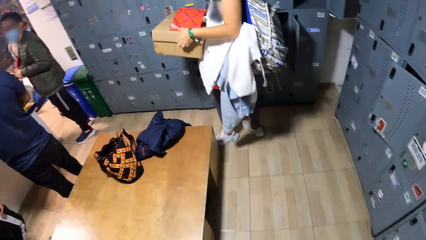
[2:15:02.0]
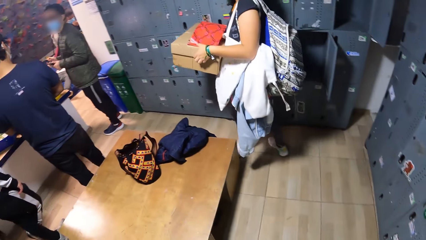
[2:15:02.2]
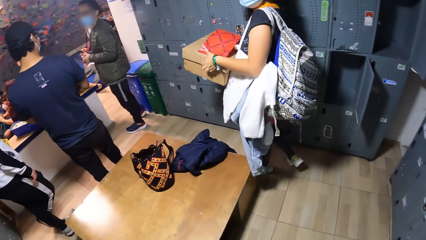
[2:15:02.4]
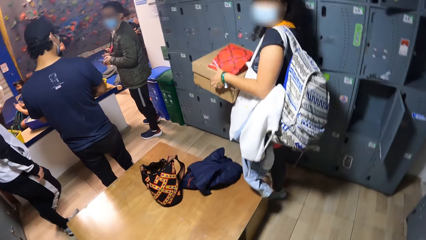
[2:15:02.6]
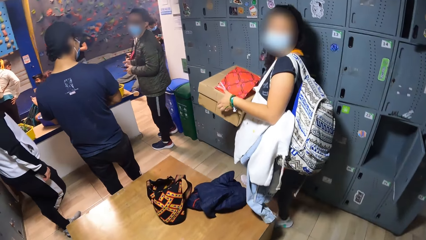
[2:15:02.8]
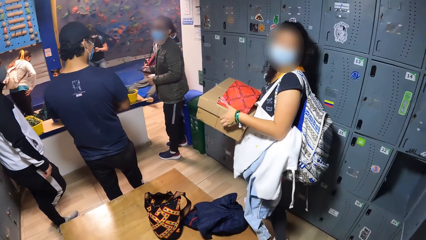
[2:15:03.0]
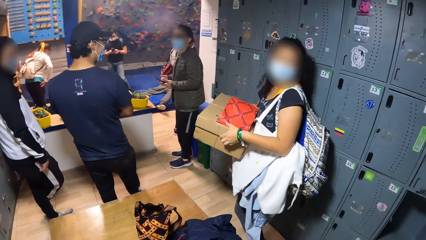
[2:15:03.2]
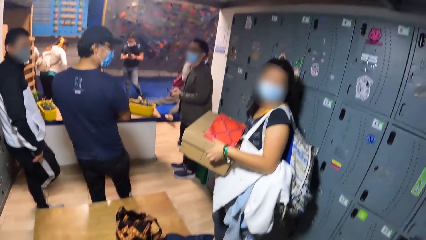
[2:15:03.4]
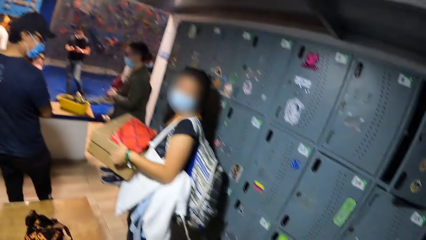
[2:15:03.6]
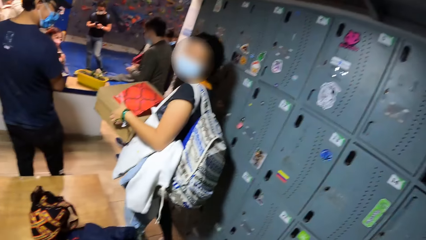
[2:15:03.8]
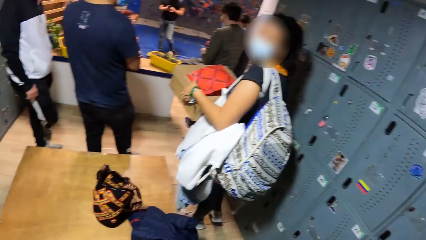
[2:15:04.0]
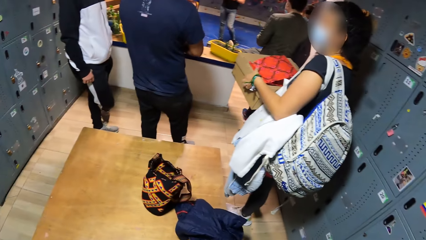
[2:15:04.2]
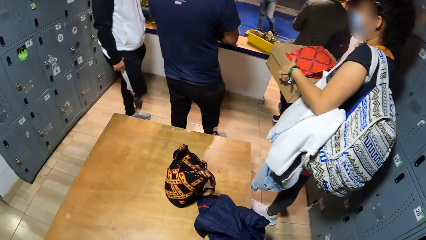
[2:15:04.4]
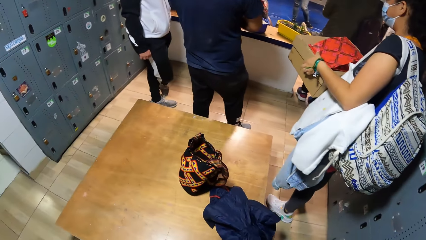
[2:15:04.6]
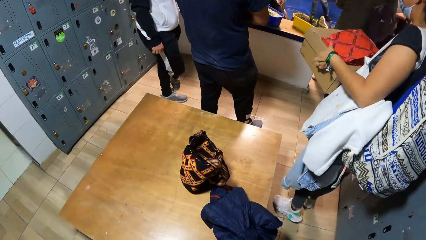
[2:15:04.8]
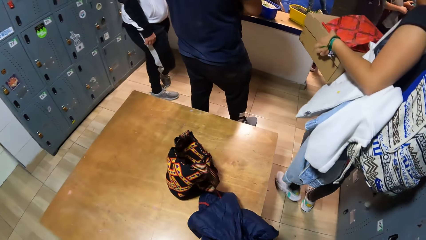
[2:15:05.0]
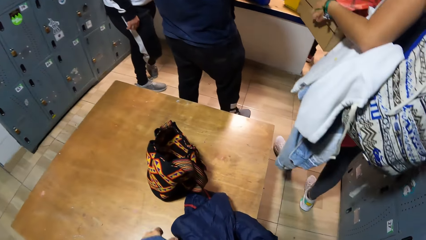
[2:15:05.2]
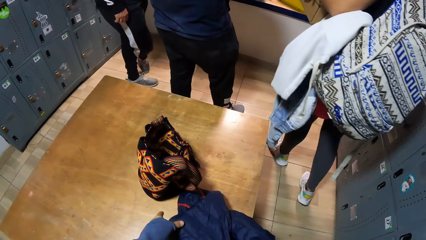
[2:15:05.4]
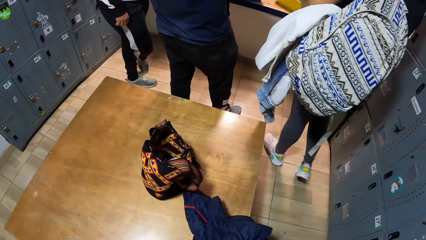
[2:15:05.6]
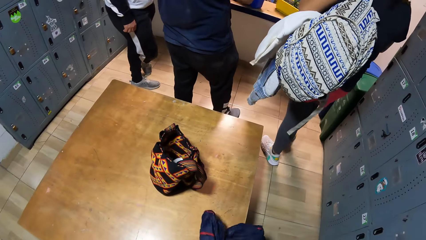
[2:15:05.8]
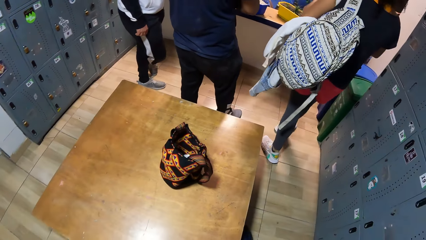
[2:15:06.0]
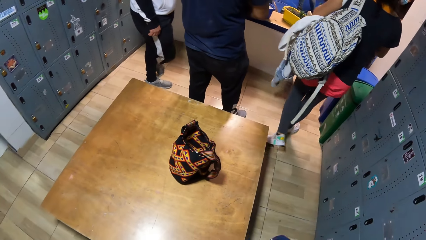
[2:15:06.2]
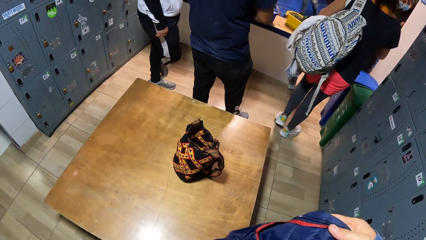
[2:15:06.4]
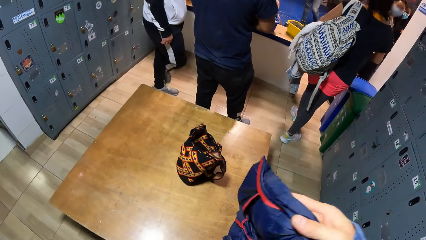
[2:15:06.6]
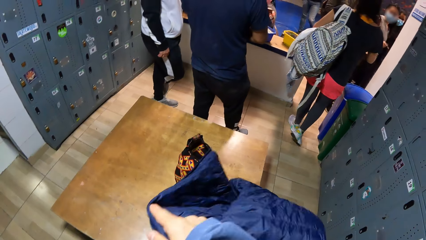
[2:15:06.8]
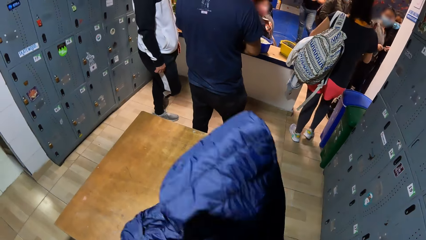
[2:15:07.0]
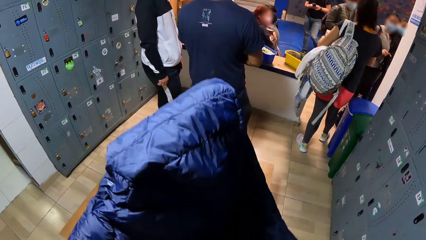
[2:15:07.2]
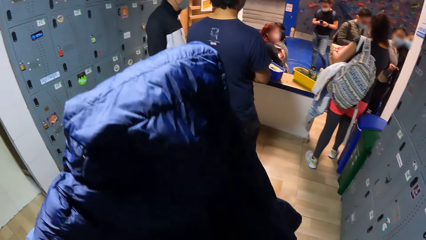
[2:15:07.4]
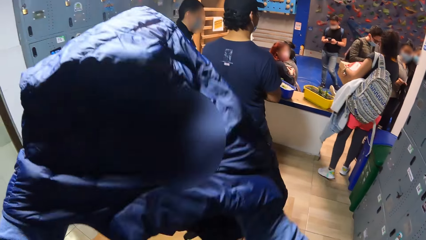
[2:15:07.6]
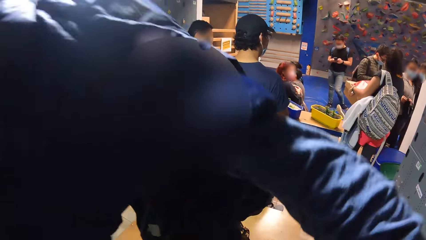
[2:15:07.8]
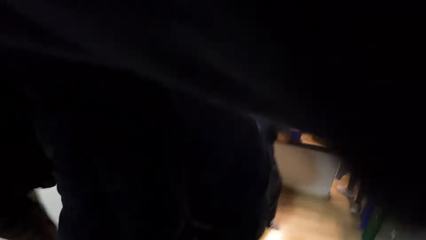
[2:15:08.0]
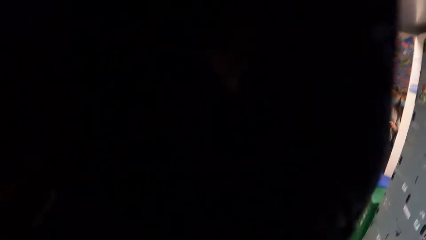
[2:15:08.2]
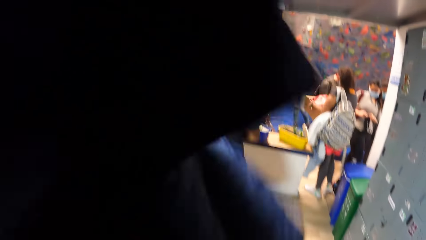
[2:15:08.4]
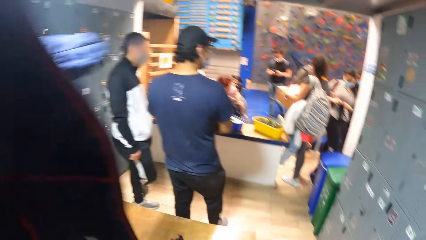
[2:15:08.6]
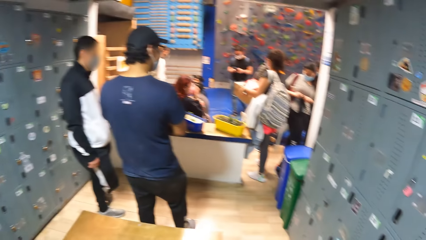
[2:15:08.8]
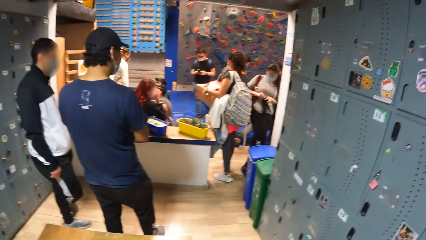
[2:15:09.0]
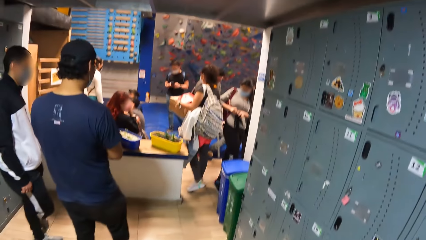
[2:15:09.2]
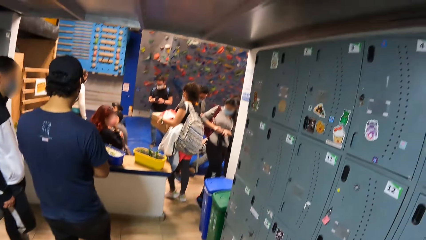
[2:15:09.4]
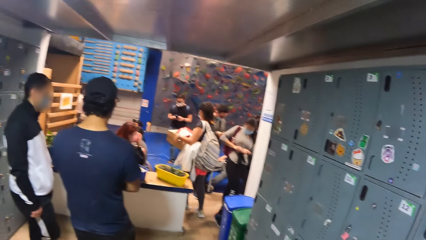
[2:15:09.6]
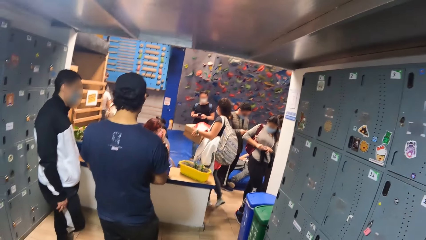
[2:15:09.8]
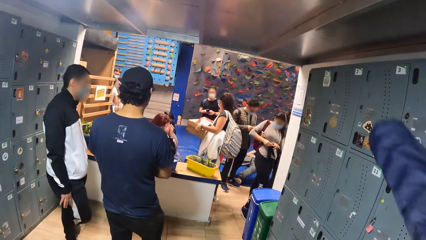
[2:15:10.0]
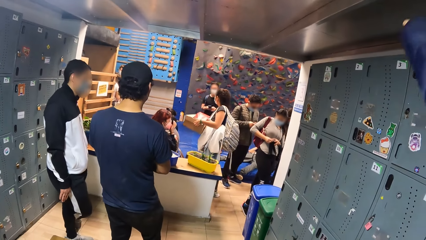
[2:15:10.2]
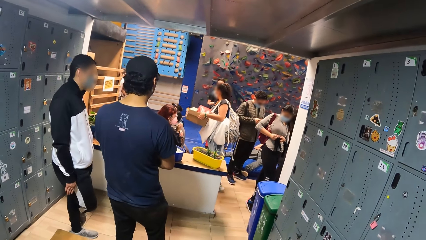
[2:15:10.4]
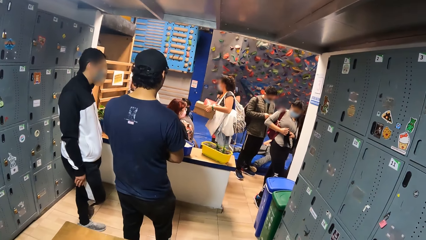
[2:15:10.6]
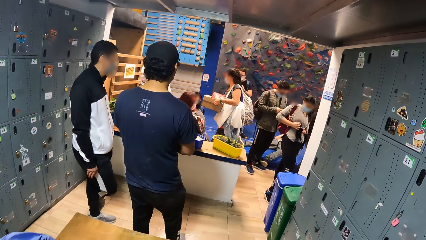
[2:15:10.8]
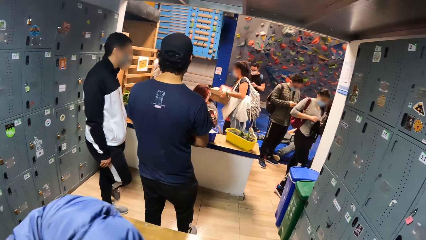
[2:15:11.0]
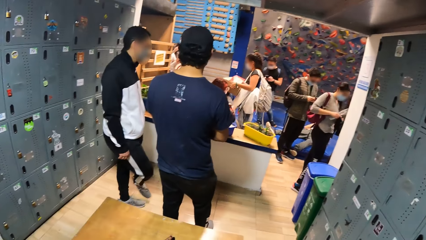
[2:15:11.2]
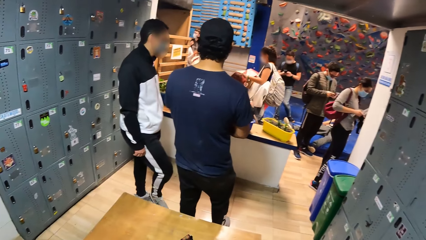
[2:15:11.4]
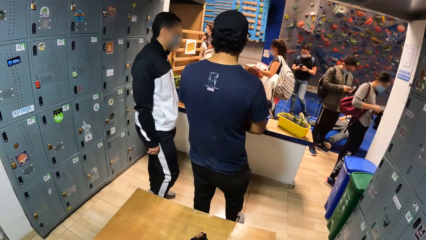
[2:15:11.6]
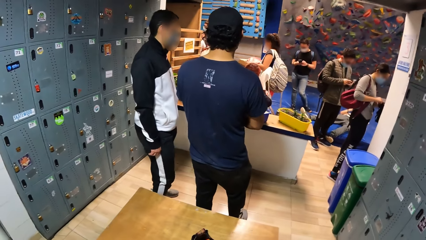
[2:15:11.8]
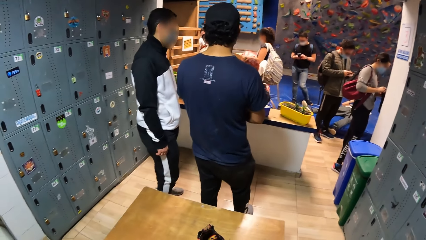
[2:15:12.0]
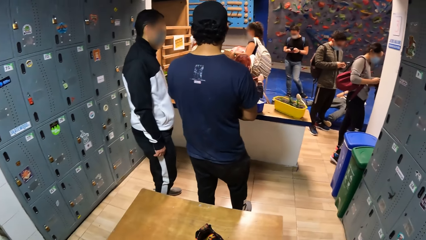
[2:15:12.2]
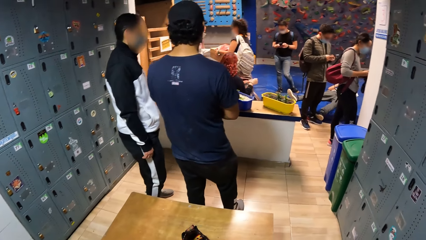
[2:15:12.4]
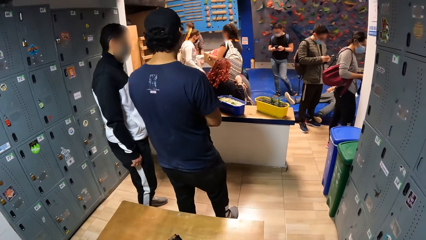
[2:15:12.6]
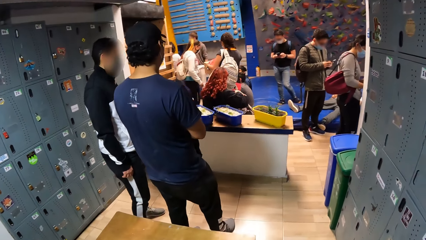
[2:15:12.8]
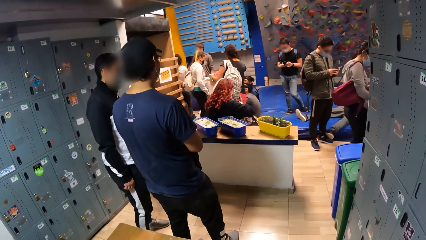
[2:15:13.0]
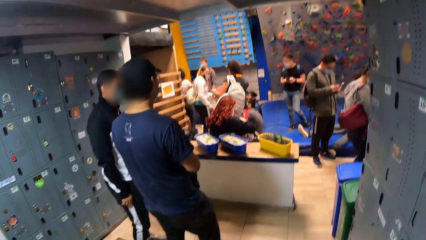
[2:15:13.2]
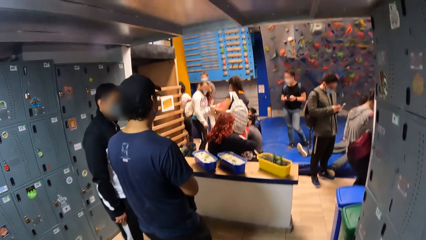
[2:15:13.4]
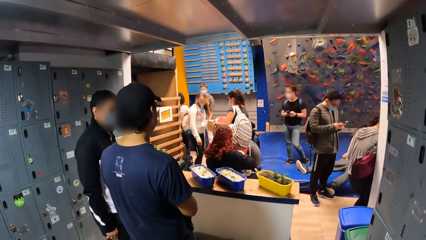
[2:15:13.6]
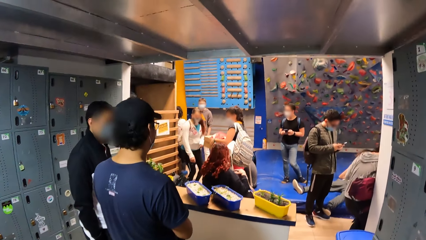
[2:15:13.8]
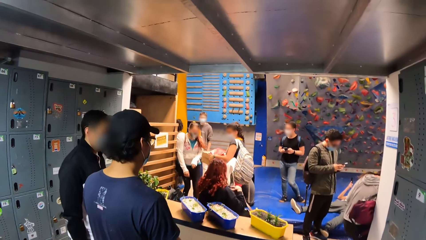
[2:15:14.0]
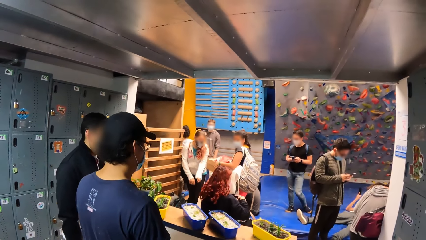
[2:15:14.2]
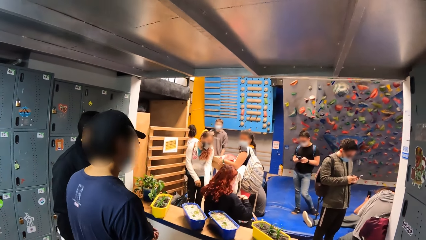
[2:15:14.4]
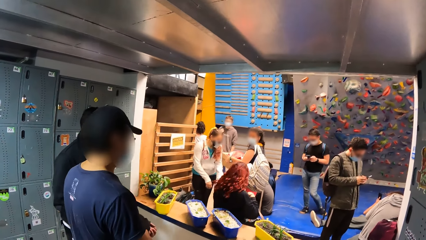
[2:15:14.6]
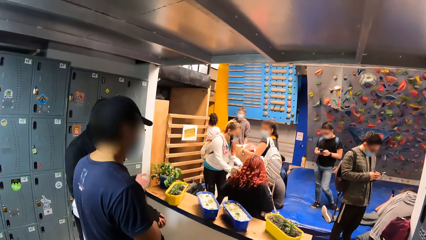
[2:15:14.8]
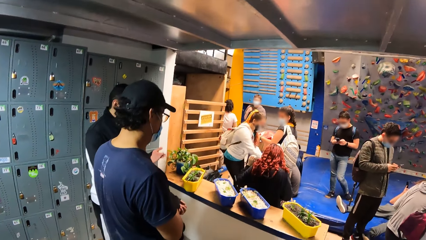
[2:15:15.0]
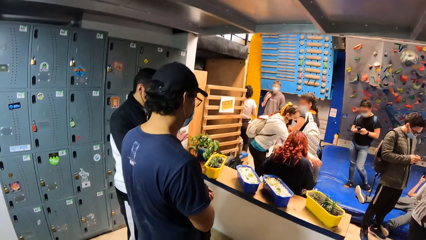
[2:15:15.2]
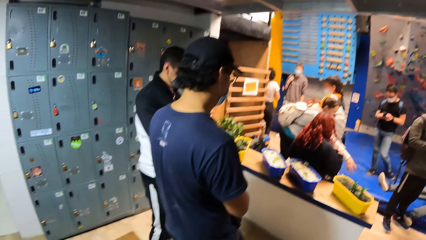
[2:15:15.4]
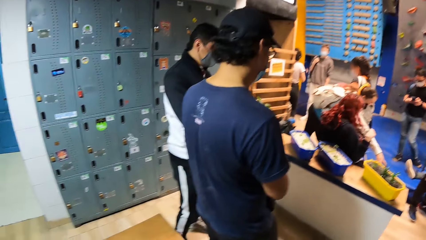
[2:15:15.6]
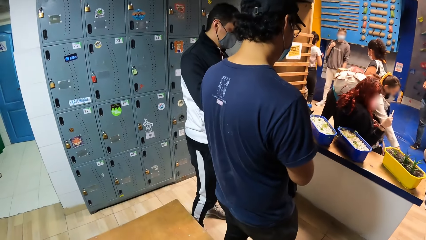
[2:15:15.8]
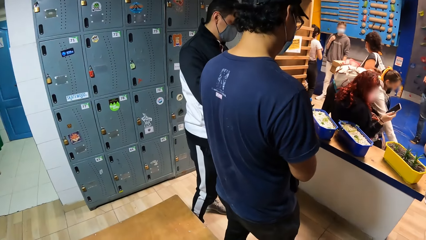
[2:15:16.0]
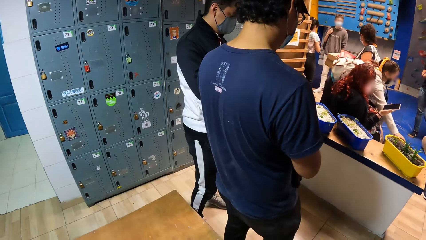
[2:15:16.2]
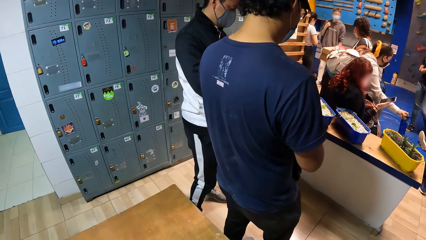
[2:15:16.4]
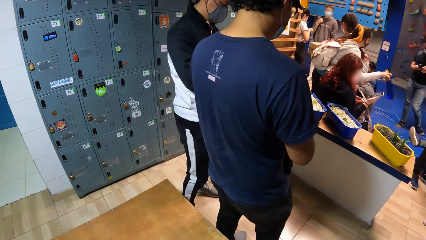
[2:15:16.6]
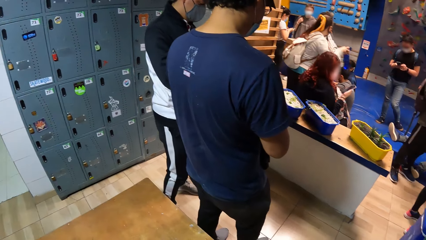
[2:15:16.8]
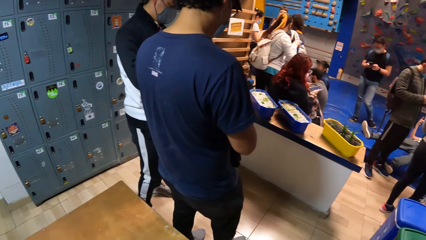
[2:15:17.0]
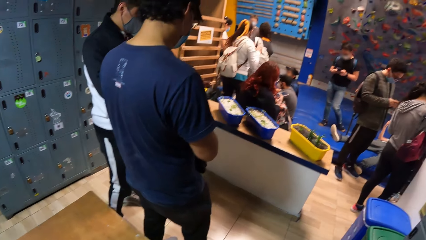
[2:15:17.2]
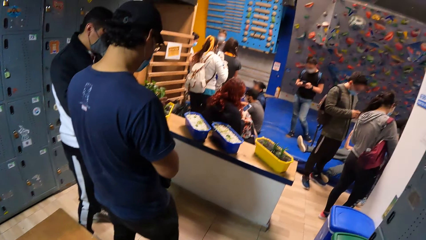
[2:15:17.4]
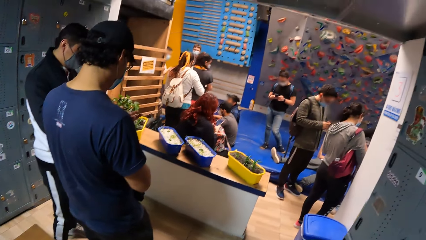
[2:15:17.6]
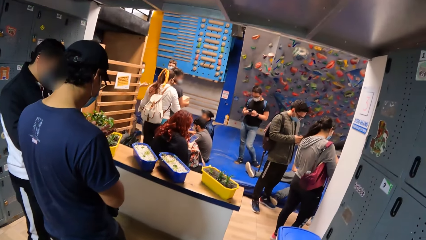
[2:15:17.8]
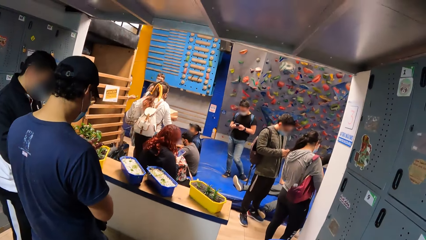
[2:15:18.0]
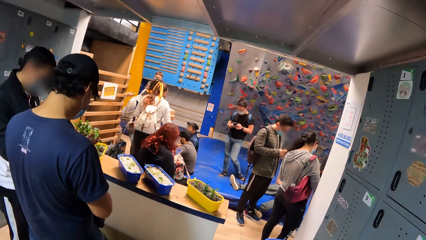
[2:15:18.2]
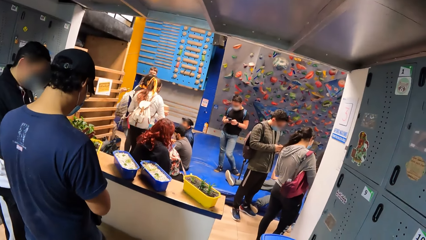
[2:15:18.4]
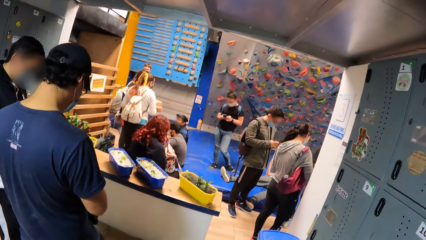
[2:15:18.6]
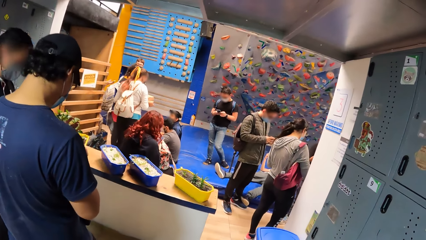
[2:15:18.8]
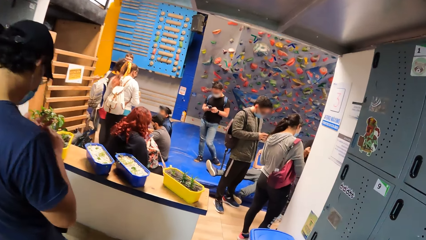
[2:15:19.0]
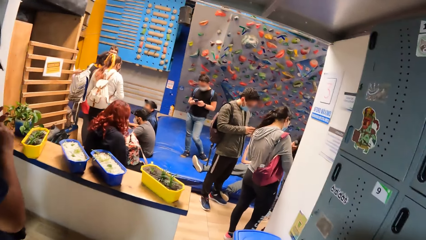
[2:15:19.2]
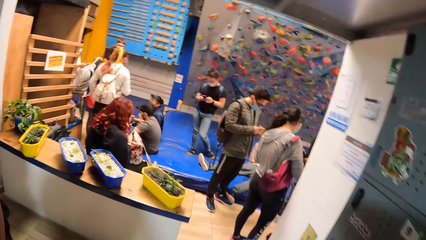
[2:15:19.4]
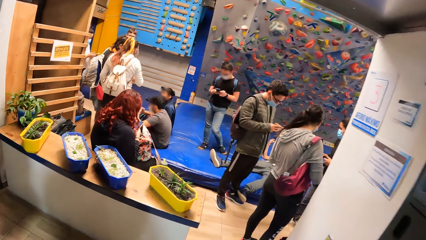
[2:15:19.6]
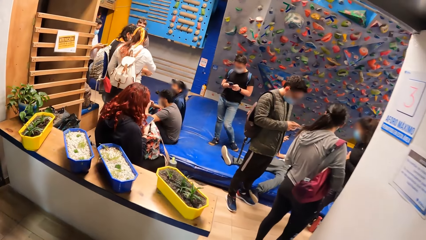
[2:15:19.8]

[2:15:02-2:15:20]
The woman carries the box with both hands. The camera wearer turns round. The woman walks in the room. The camera wearer picks up the jacket from the bench with his left hand. He walks in the room. He wears the jacket with both hands.
